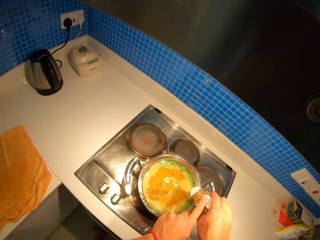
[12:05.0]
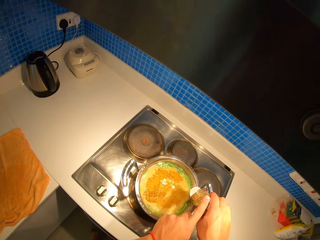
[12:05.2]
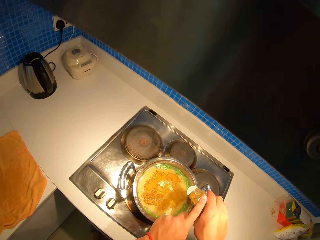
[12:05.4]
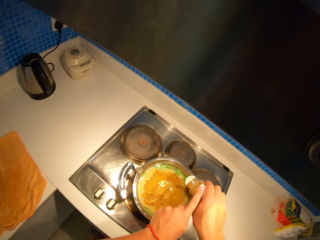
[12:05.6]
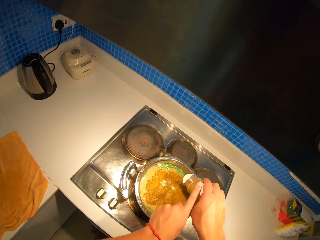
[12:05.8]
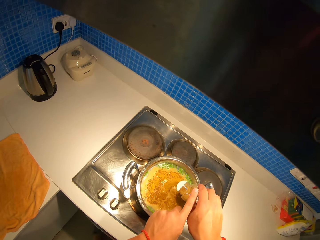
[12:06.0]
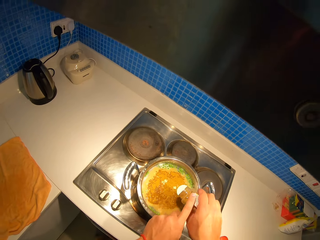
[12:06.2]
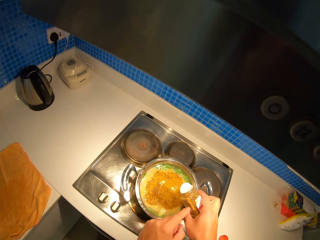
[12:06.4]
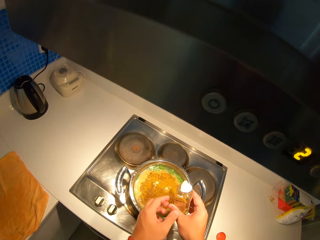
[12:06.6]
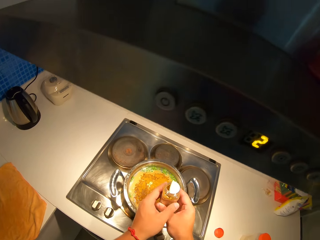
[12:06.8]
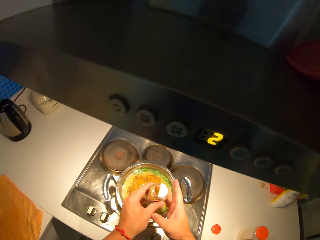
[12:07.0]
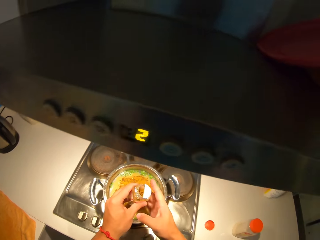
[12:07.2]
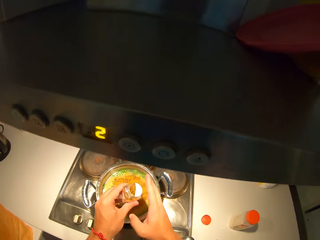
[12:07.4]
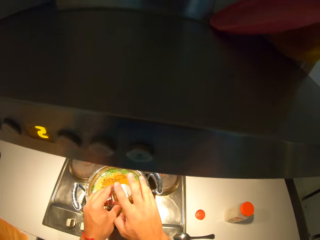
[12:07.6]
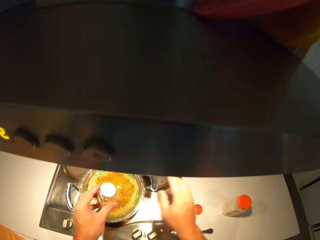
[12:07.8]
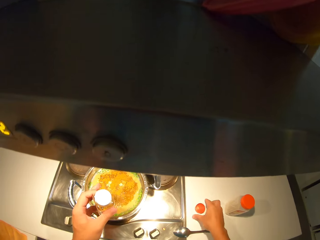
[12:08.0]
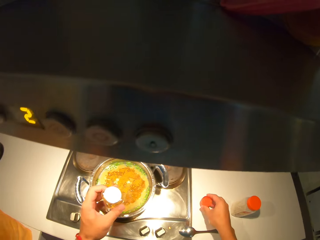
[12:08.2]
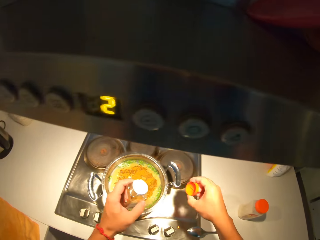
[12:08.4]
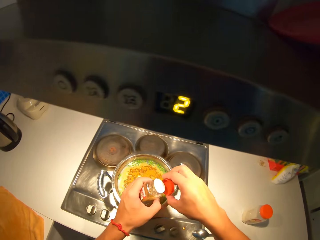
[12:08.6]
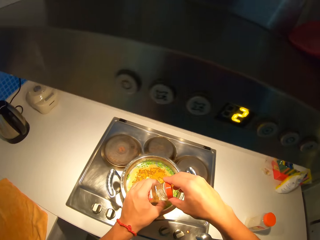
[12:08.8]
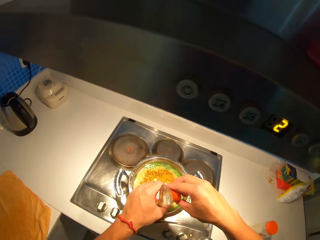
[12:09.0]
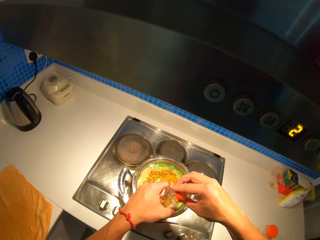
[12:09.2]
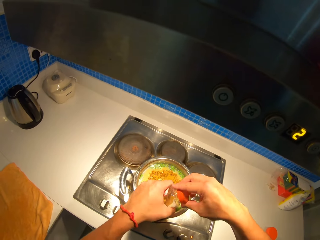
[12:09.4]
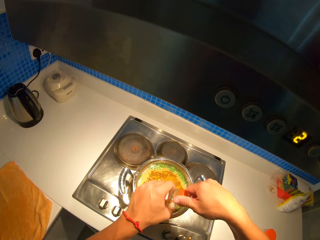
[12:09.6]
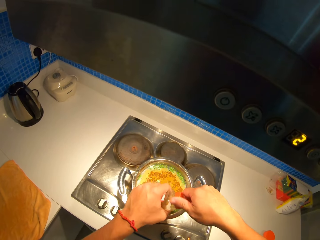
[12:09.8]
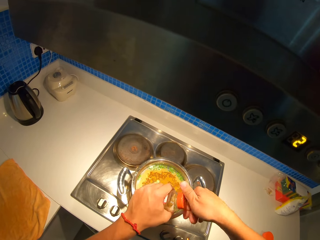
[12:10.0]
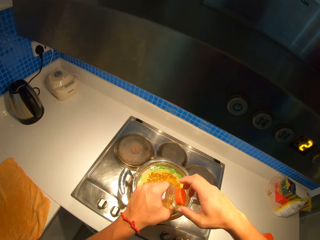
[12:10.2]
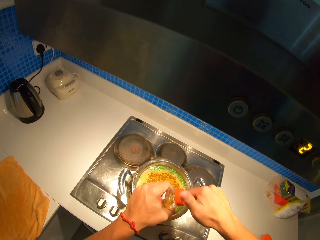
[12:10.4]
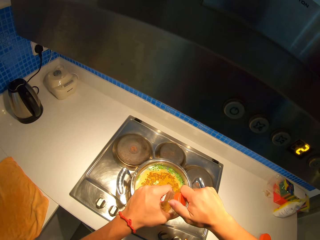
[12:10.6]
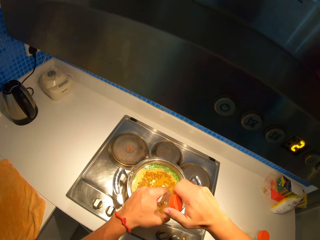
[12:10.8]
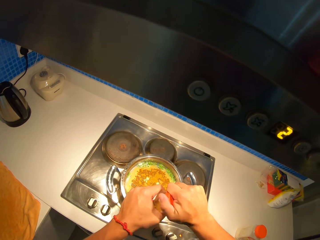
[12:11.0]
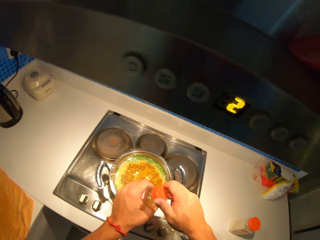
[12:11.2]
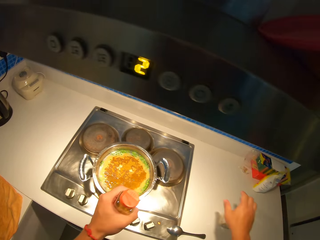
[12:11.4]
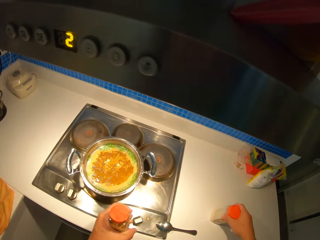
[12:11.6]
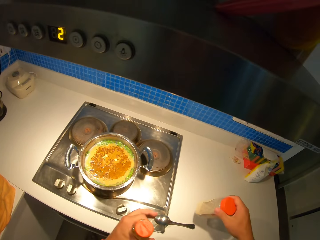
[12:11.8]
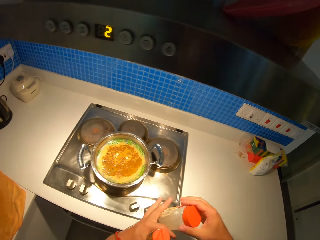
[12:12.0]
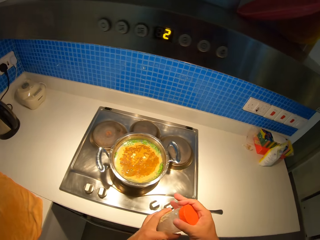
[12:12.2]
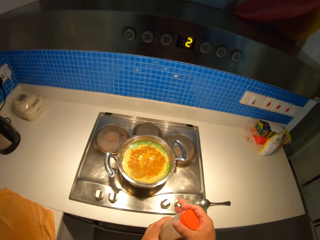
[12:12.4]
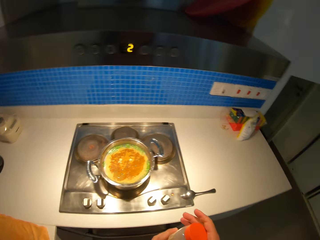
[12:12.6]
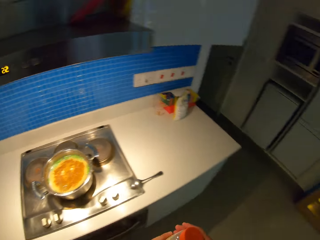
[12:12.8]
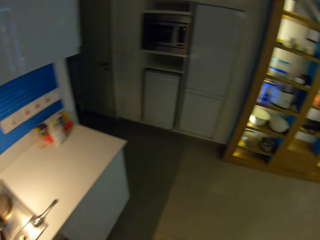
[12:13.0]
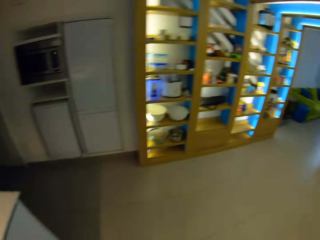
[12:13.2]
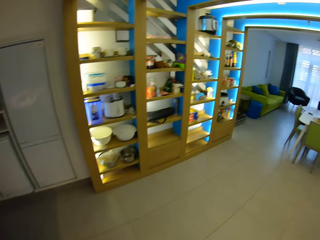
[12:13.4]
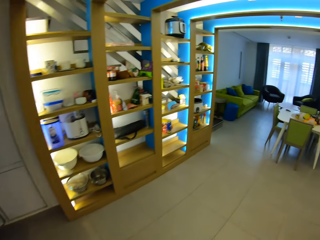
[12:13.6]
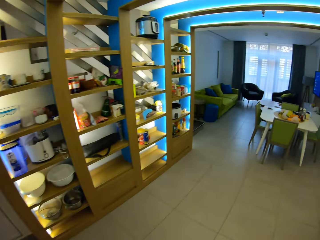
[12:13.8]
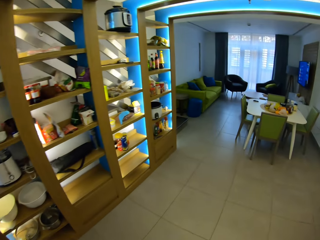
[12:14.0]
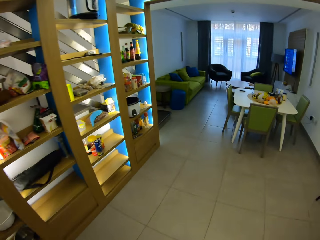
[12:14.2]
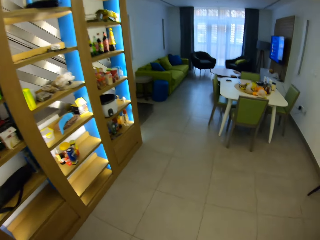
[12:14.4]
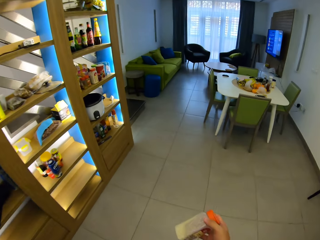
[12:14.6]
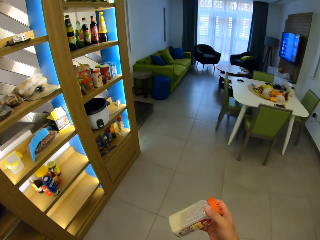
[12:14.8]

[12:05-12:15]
The camera wearer closes the spice container. They pick up the spice container.

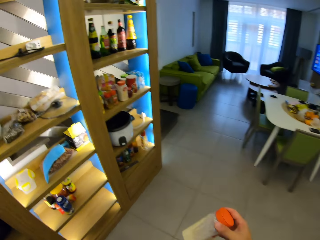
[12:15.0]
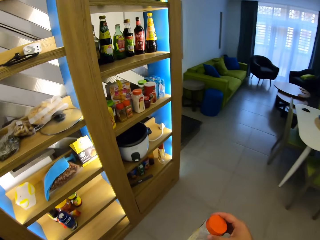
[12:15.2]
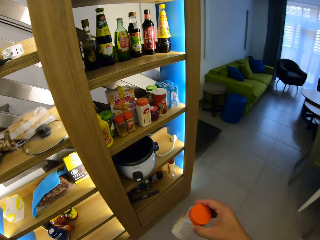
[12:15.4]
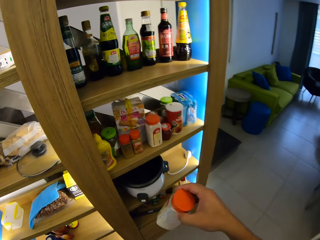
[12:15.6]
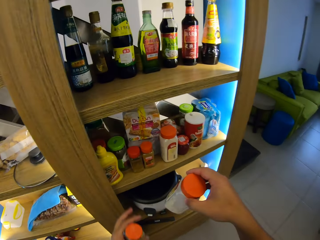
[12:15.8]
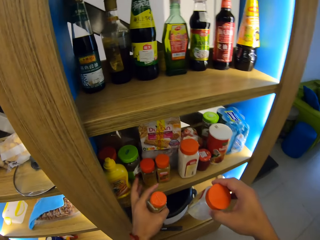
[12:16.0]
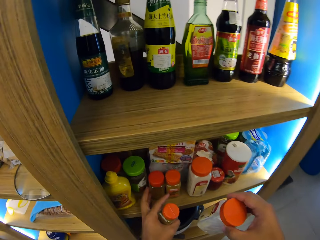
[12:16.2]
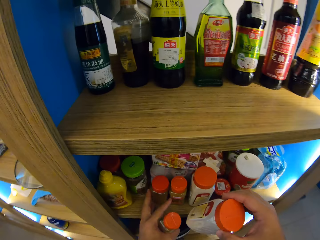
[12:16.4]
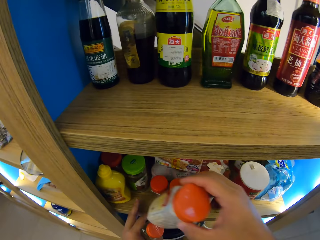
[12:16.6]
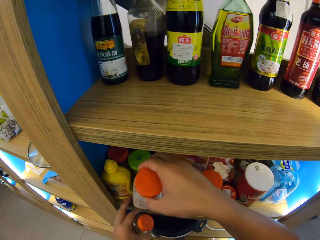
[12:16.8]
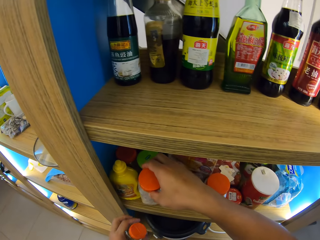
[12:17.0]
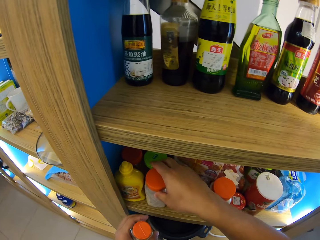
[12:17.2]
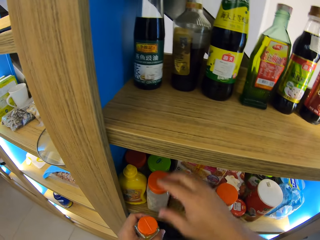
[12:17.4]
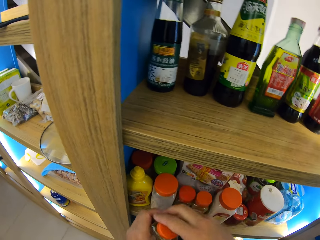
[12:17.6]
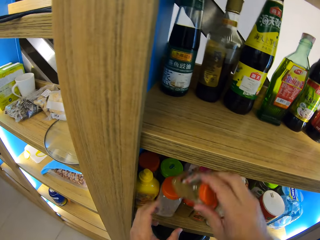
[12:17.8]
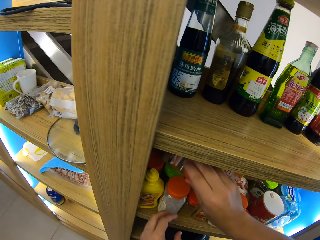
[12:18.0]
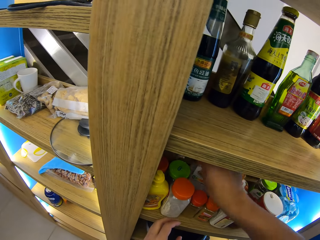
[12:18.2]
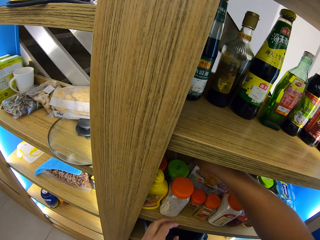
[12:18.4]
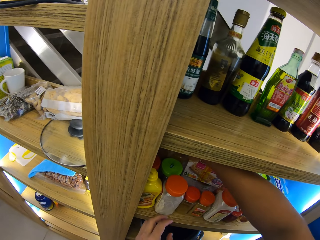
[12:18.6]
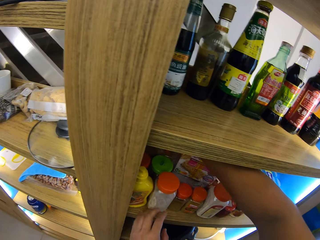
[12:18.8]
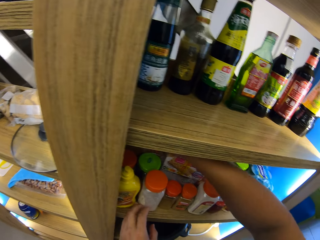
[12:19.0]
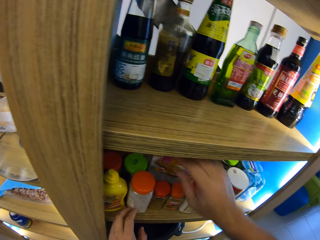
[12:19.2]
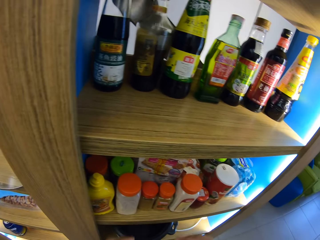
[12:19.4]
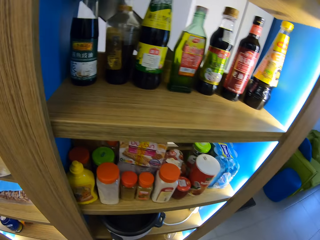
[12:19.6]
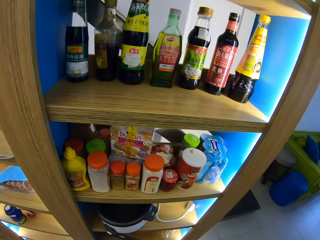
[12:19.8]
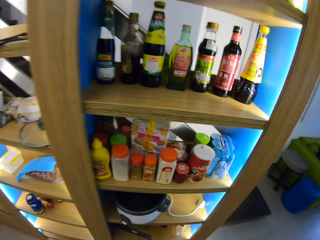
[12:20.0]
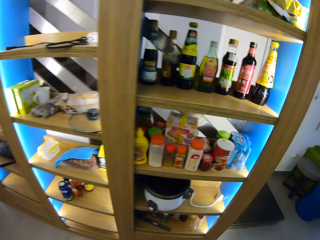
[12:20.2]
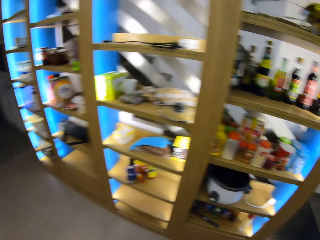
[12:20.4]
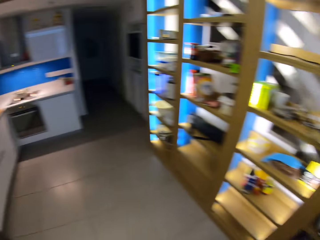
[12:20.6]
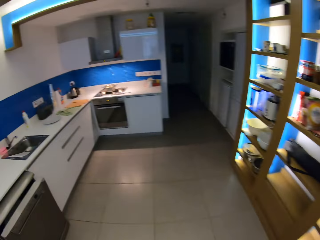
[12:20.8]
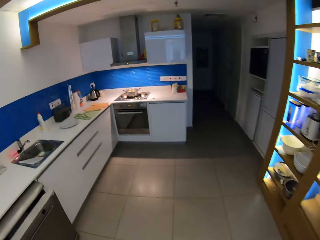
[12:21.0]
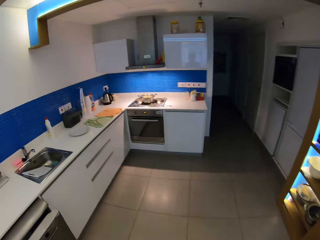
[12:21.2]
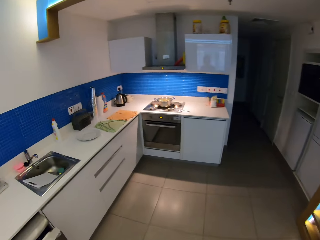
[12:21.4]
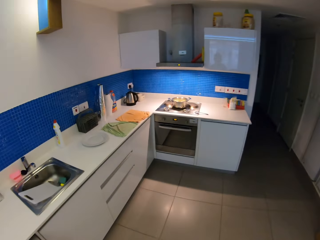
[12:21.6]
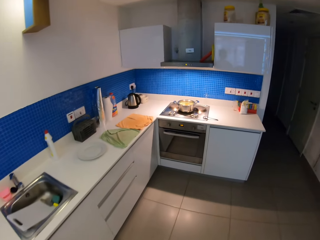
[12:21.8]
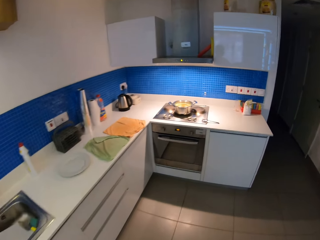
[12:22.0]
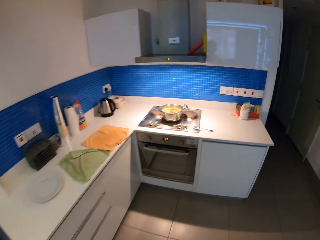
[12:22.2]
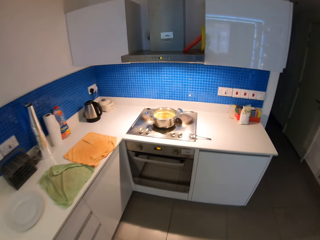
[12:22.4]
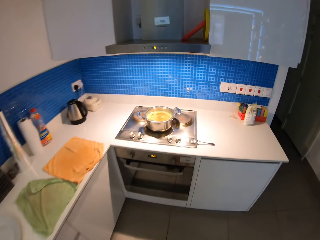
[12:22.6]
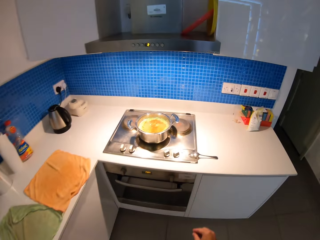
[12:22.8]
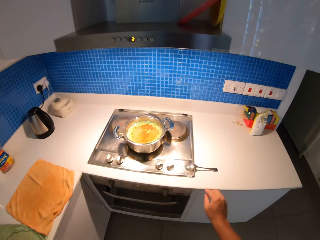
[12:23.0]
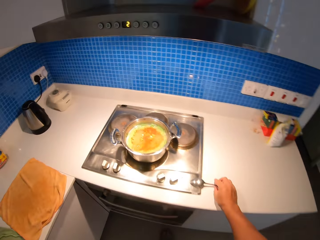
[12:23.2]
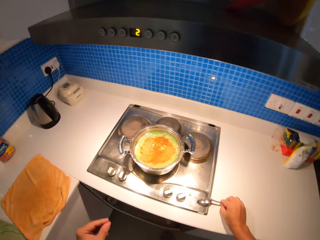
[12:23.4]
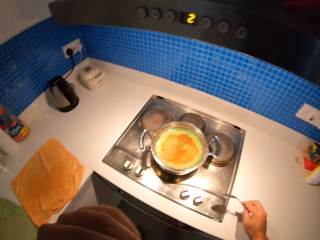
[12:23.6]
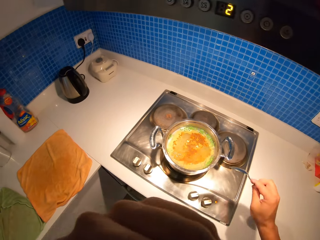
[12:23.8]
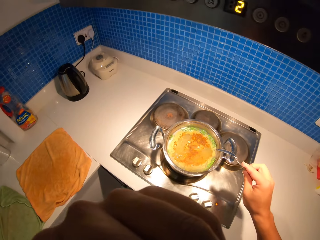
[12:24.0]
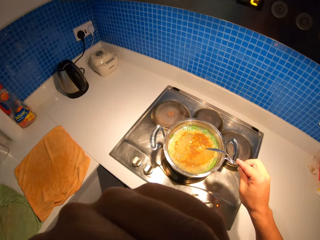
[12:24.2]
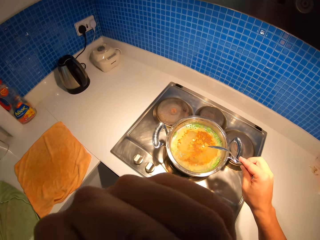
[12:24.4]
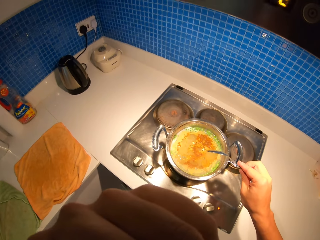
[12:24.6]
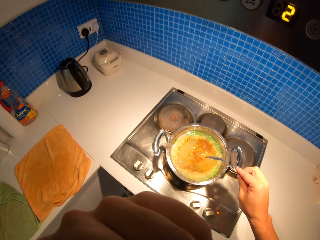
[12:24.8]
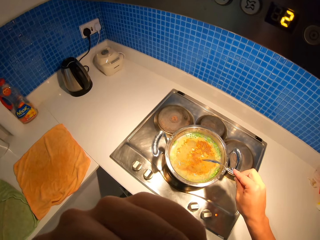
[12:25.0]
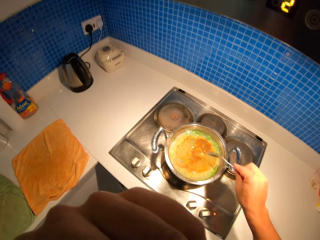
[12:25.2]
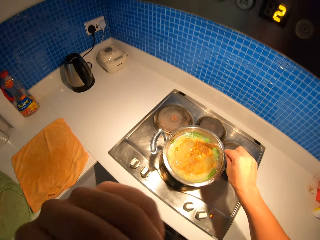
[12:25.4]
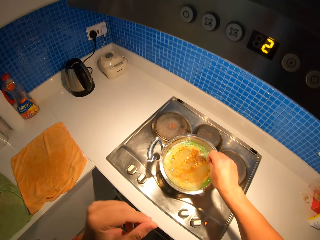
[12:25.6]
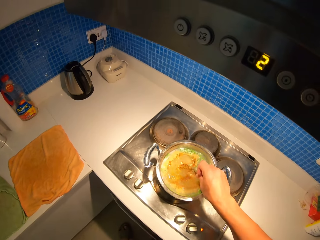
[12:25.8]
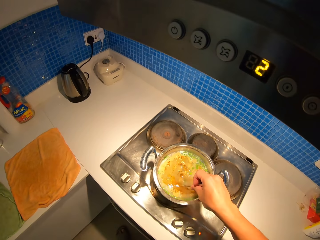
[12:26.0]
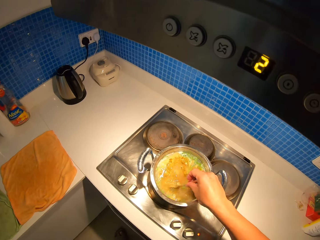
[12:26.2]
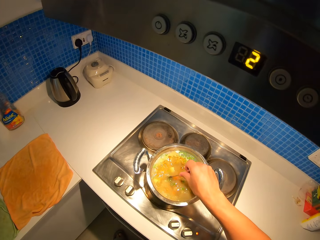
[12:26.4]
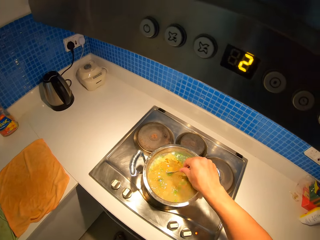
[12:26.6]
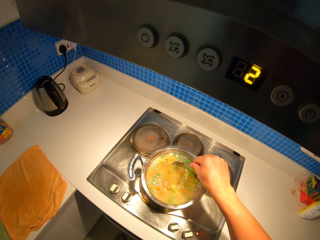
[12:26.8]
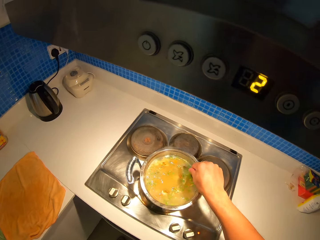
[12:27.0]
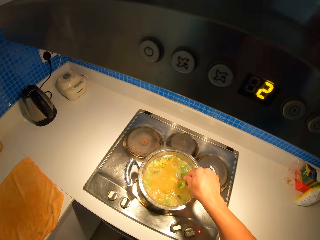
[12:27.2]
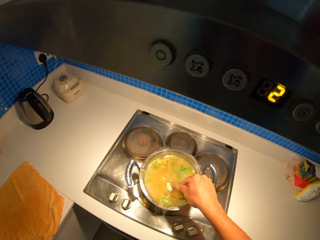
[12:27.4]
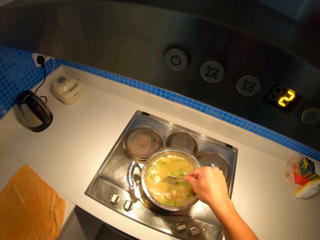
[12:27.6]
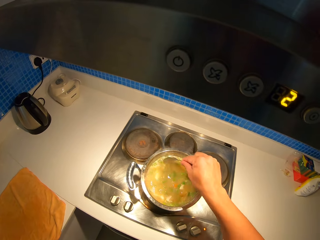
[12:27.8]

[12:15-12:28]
The camera wearer puts spices on the shelf. They put a can on the shelf. They pick up a spoon and stir the stew in the pot with the spoon.
